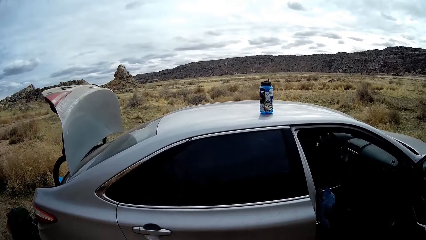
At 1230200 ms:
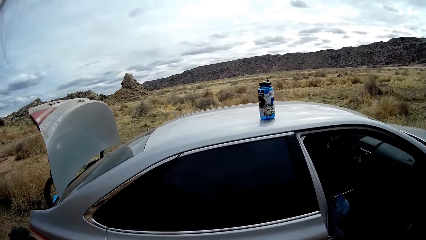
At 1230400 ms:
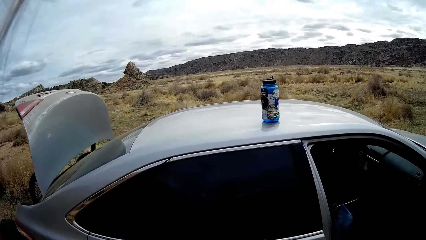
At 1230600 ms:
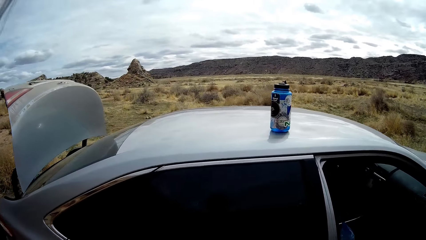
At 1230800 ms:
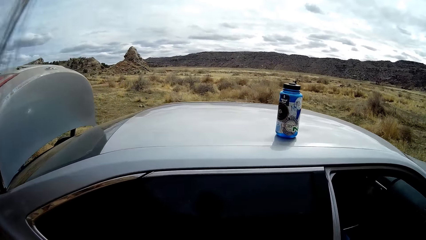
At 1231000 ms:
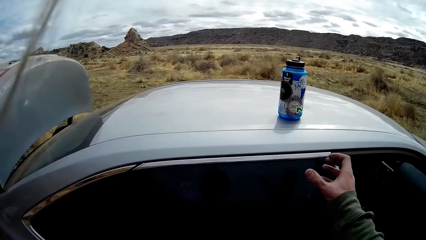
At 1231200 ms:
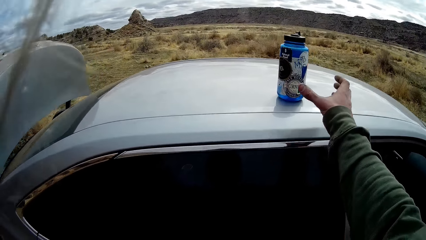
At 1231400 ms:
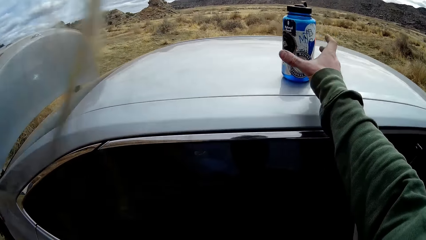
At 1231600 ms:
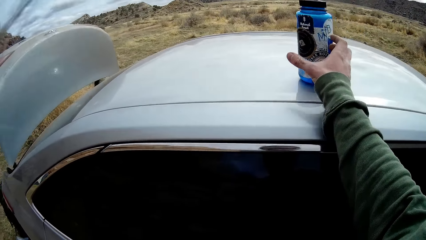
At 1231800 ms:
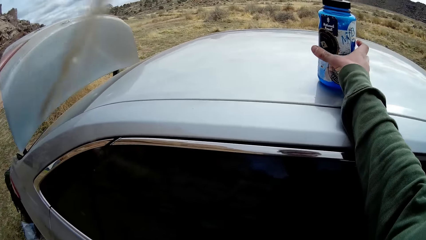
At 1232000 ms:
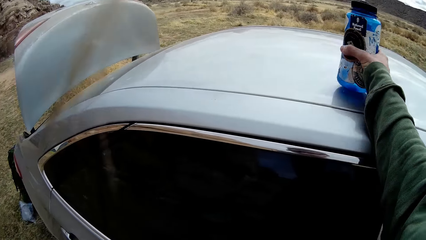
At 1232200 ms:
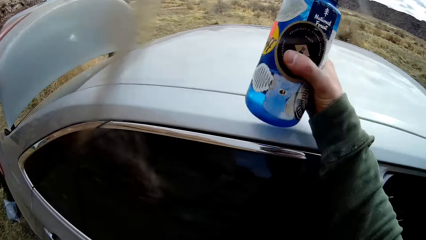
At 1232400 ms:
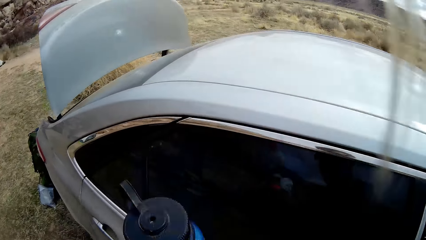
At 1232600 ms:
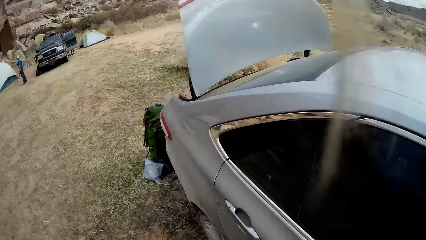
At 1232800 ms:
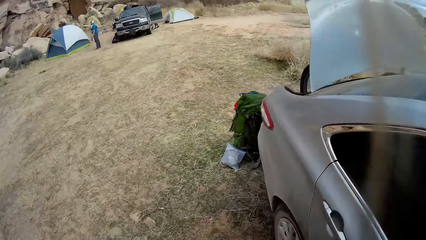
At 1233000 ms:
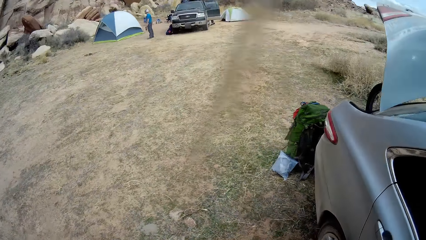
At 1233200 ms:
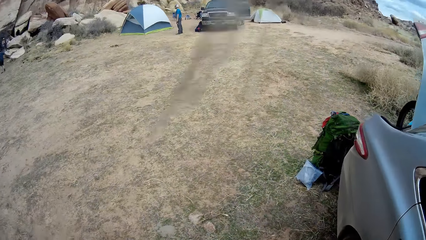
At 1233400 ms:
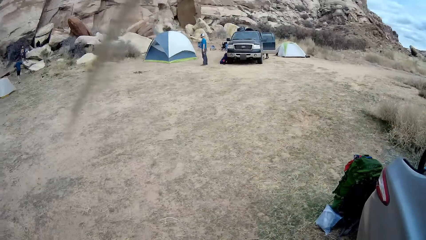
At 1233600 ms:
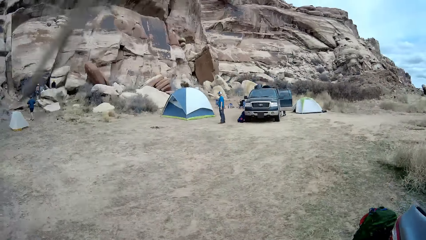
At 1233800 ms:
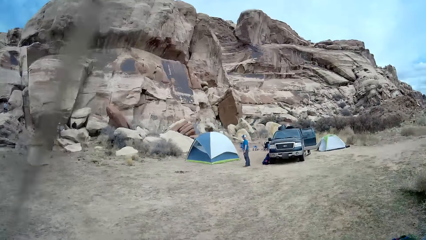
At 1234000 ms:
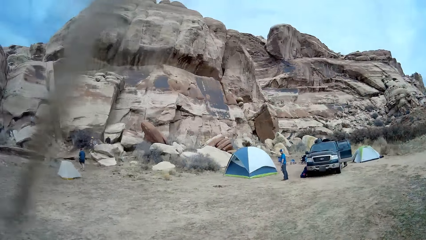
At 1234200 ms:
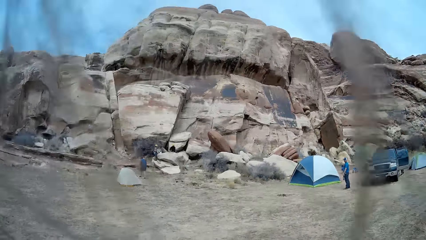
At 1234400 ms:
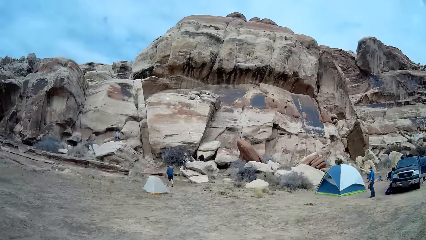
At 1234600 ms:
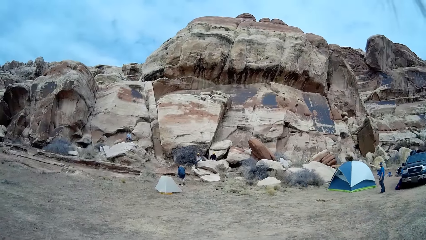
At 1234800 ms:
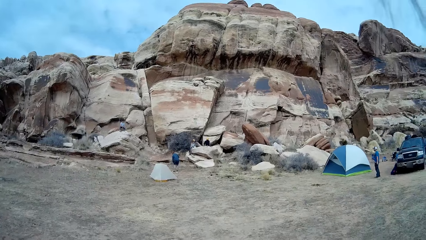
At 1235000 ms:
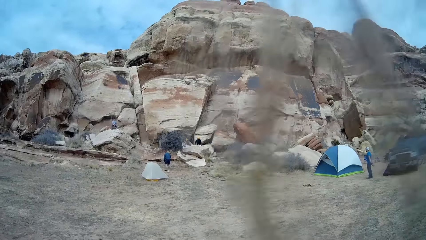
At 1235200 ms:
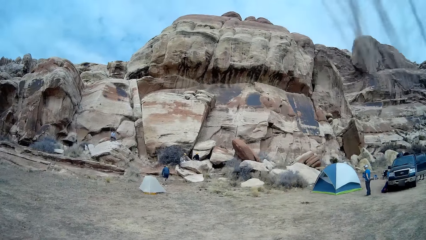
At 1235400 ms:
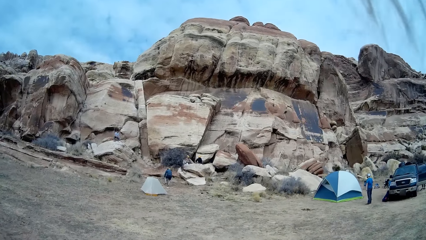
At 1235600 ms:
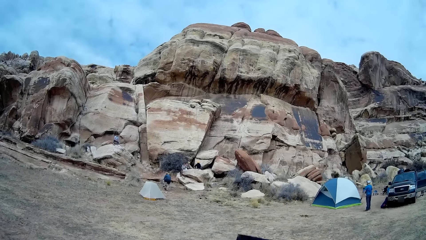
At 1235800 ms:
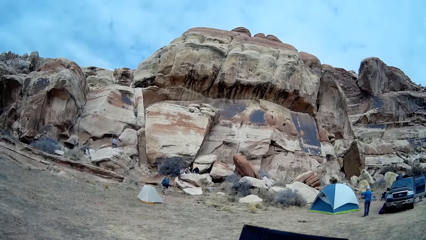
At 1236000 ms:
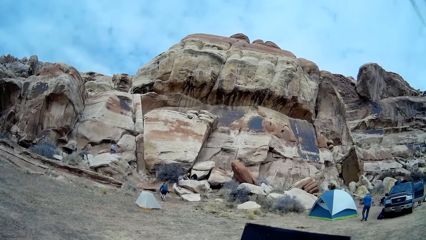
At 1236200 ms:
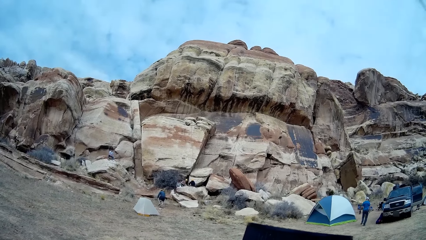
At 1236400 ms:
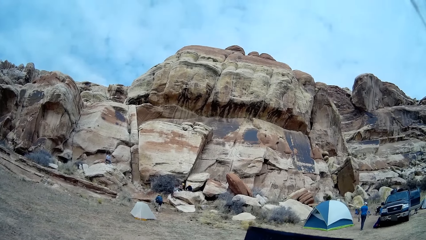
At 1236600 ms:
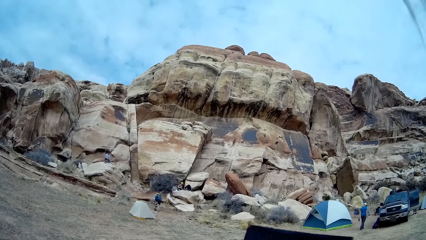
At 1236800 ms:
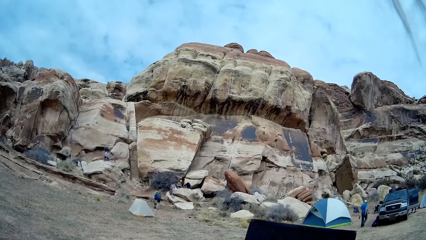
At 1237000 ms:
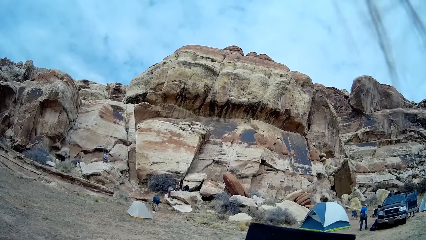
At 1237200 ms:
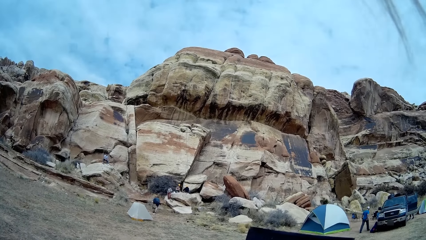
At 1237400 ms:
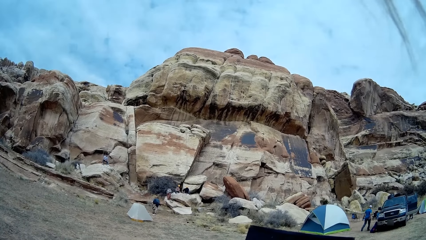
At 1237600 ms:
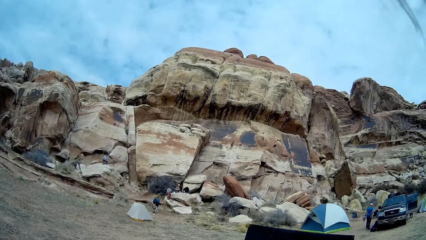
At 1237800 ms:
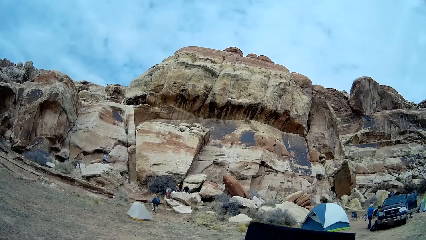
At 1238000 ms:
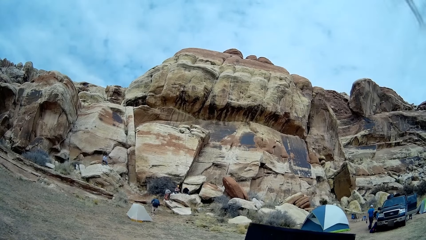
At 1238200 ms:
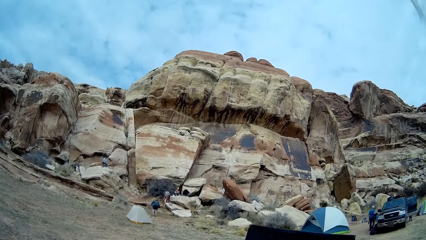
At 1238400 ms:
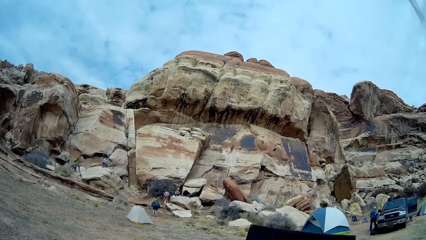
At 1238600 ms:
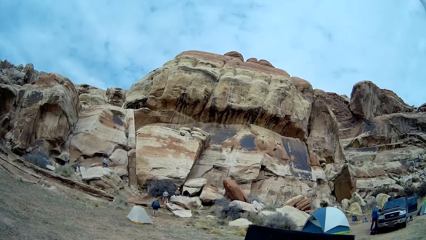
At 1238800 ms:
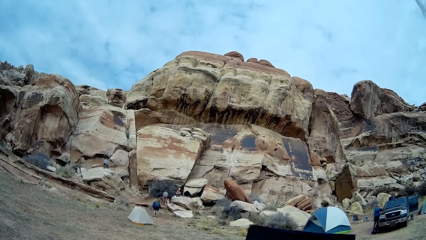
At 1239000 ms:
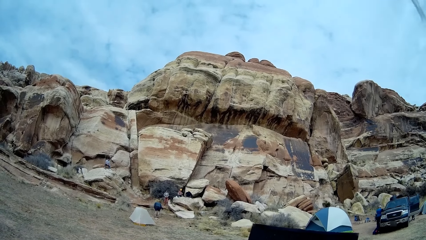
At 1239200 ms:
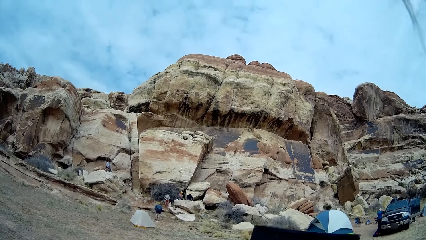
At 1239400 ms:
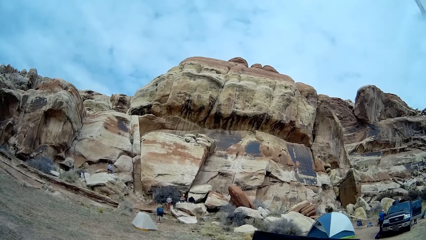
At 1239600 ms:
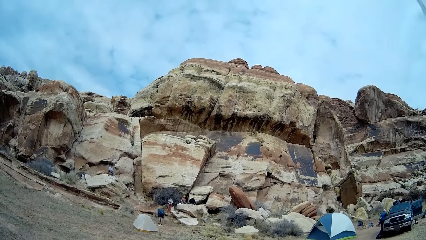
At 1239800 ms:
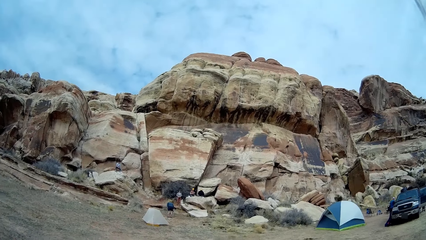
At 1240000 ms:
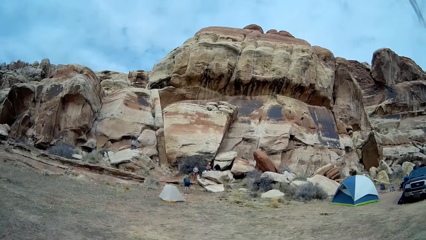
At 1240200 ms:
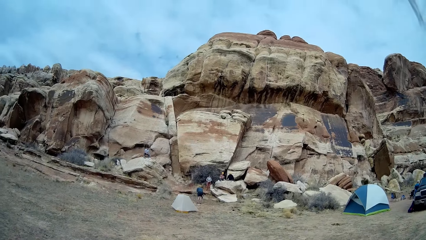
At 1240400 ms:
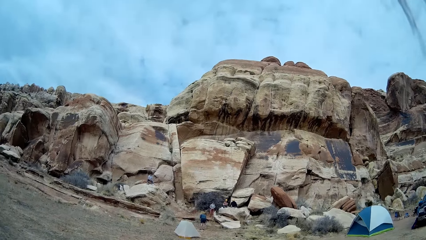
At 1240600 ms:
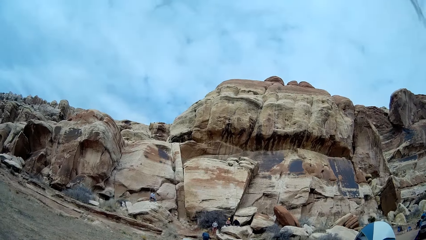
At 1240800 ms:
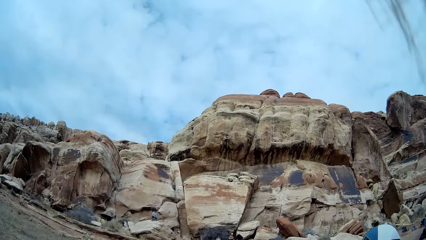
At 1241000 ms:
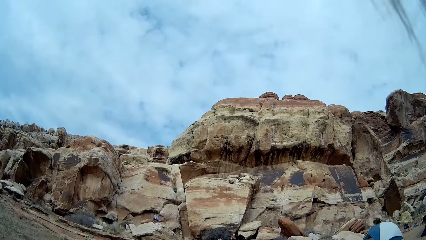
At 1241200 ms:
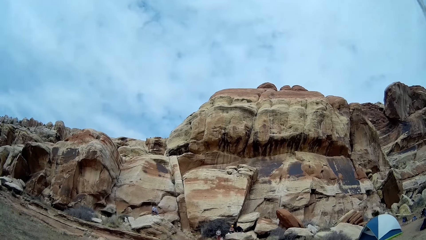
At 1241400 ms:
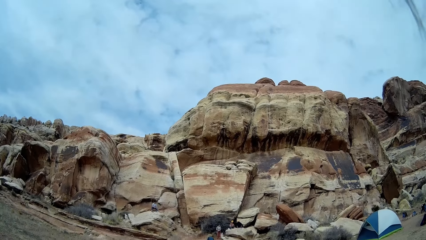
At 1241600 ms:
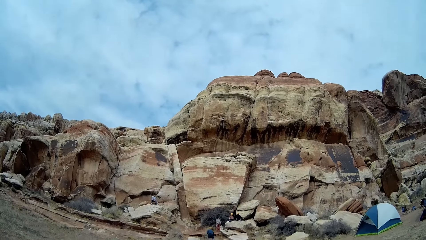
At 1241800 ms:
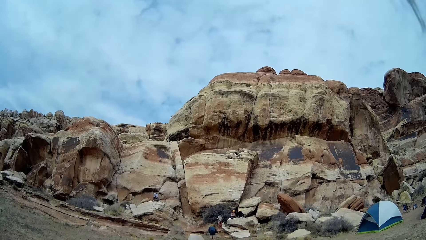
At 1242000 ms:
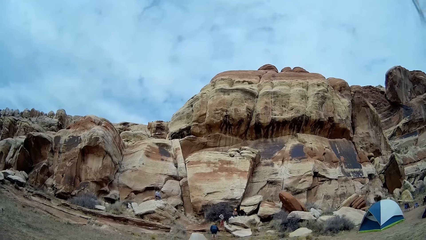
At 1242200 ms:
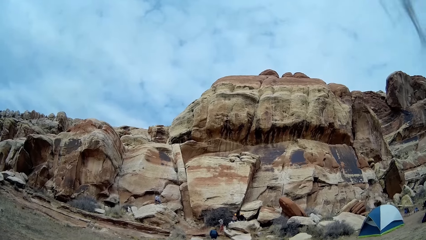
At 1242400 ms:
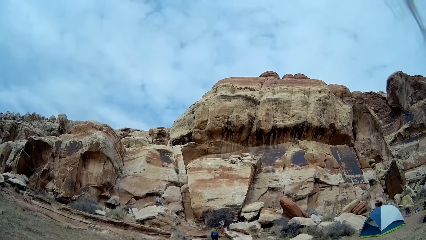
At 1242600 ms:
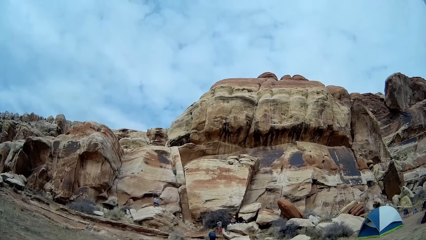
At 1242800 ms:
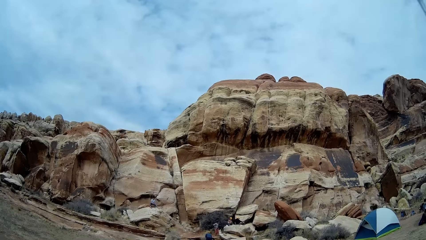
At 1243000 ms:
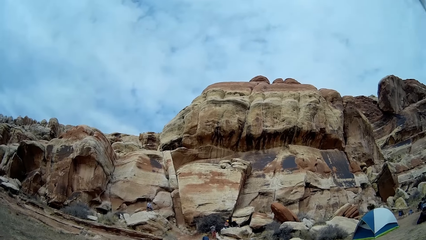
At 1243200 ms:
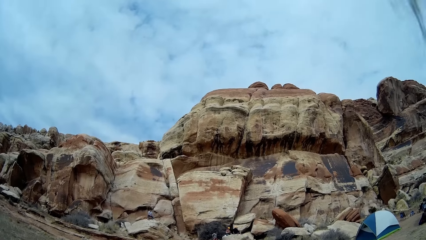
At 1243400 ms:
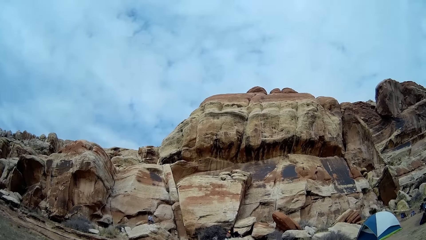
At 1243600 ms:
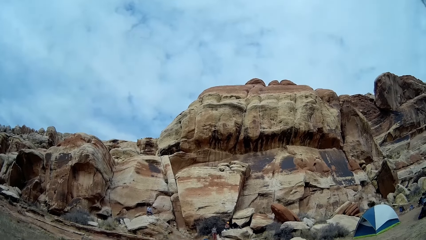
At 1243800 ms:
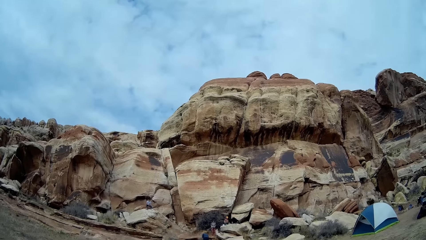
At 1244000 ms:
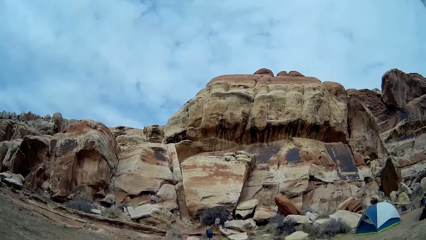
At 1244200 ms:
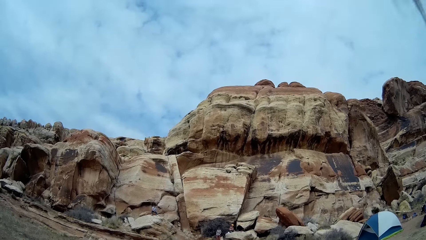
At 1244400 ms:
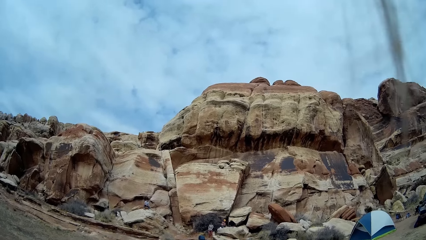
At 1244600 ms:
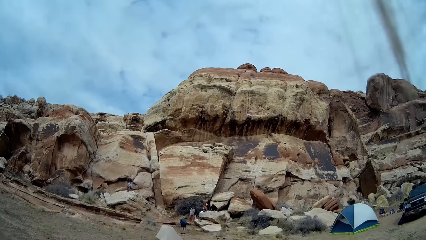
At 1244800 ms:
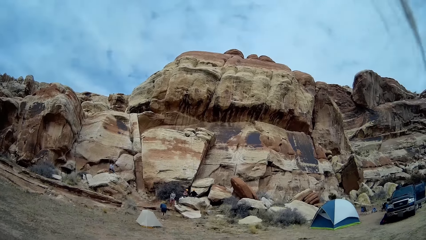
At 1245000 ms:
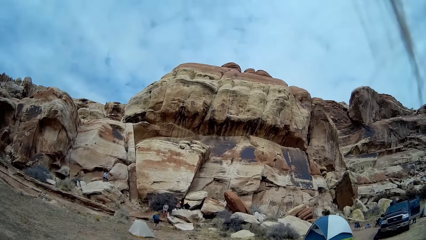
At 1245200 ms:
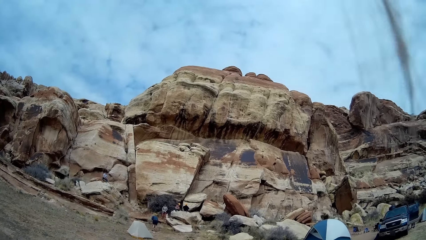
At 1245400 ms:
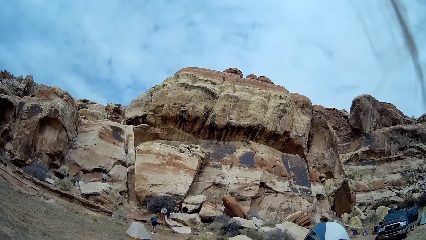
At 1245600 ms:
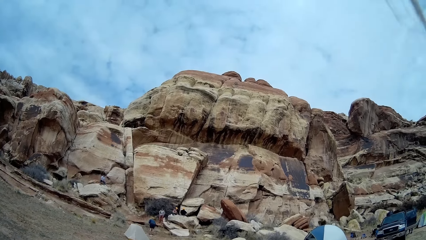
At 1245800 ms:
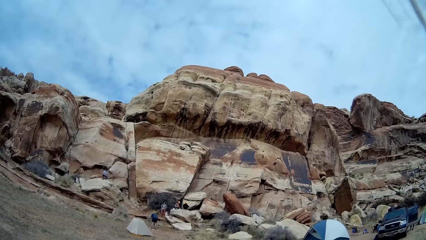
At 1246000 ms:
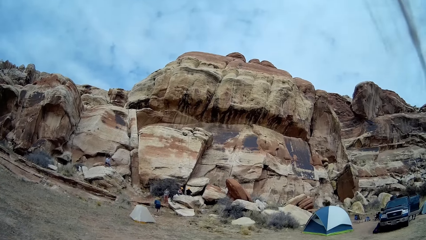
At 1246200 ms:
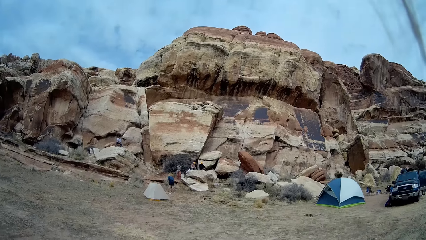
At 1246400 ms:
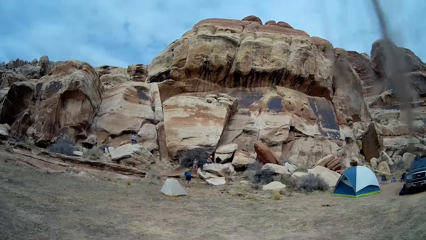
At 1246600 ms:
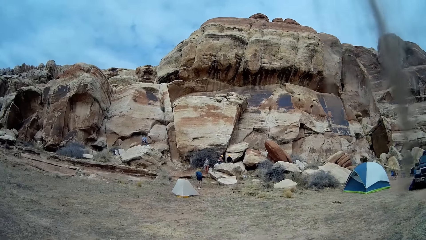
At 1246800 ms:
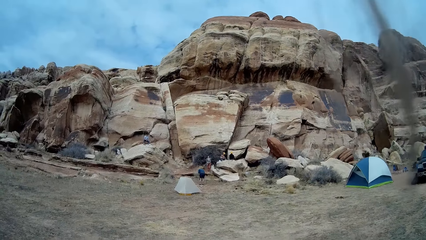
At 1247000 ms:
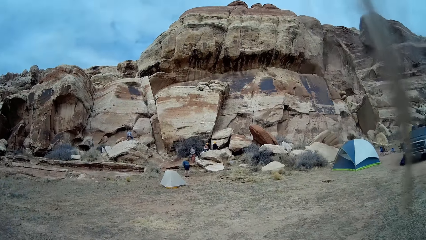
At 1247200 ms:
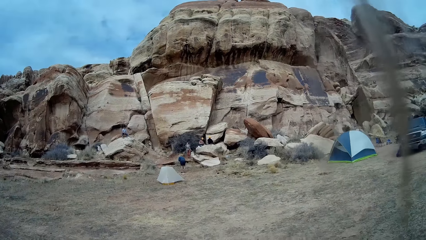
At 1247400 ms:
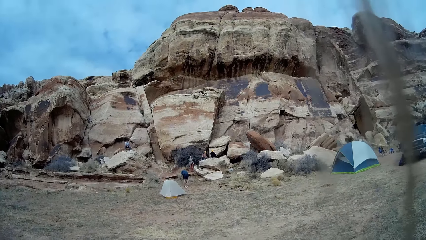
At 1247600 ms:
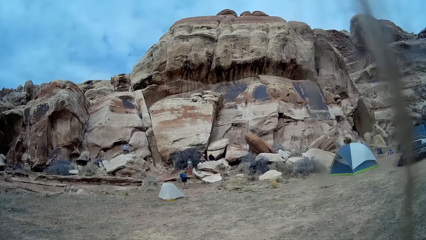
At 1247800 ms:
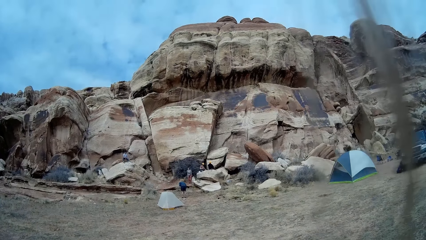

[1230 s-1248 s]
The camera wearer moves a hand. He picks up a water bottle from the top of the car with his right hand. He walks the other direction. A man bends down. Another man walks to the car. A person walks around.
